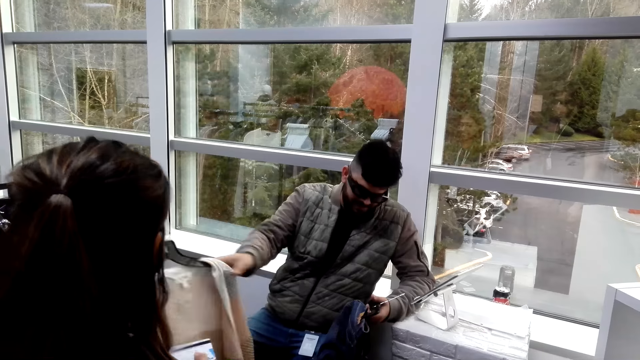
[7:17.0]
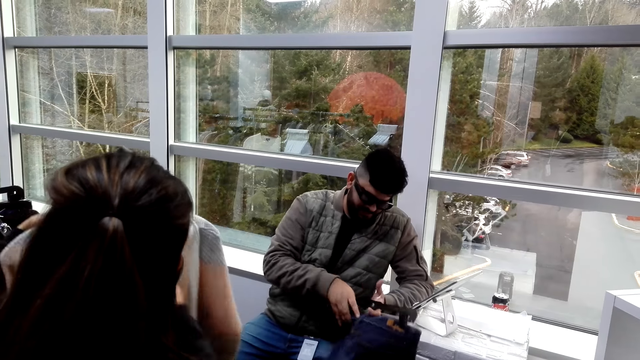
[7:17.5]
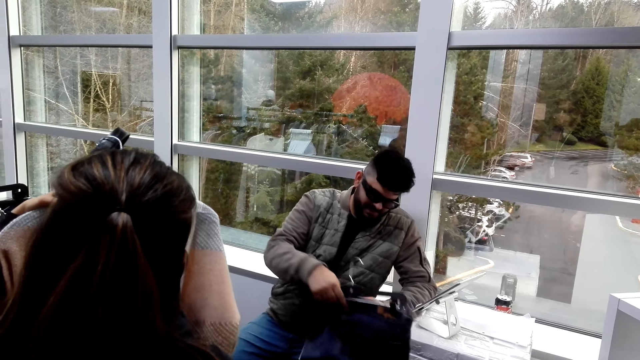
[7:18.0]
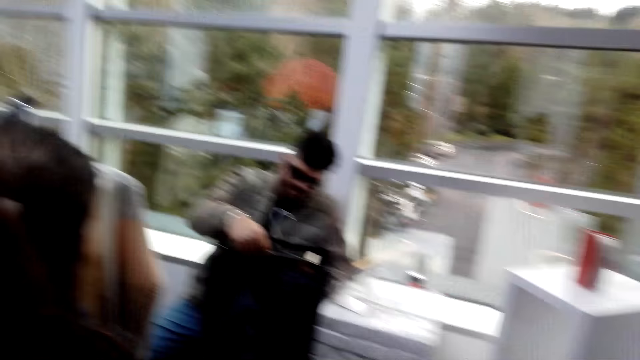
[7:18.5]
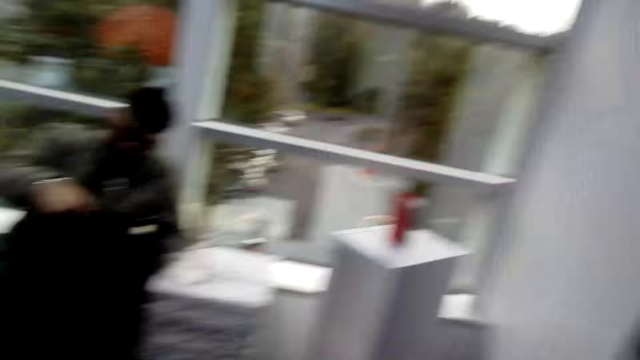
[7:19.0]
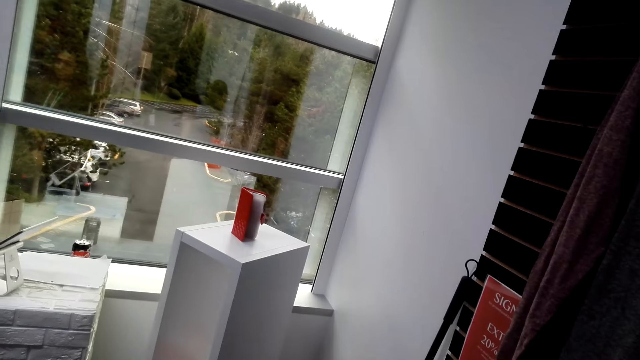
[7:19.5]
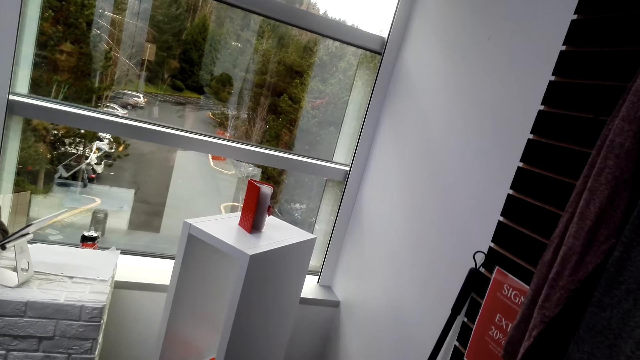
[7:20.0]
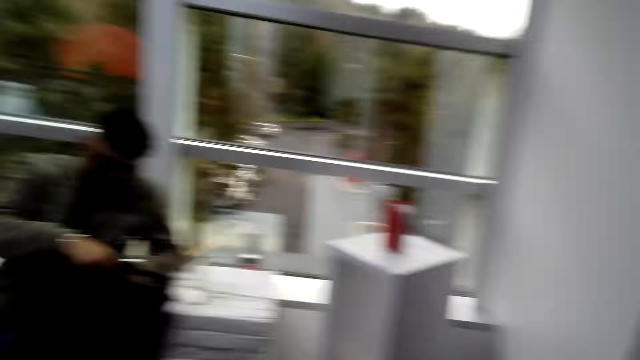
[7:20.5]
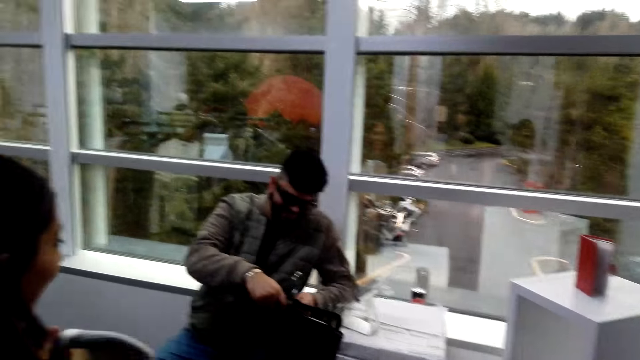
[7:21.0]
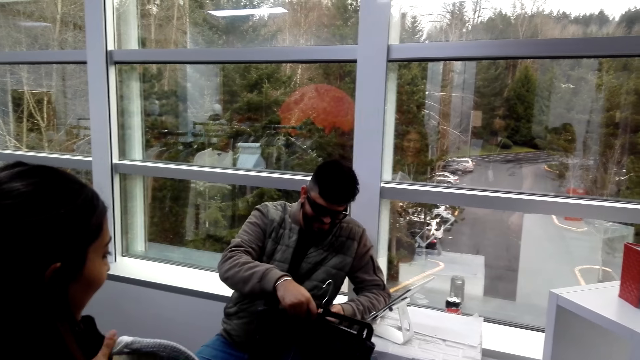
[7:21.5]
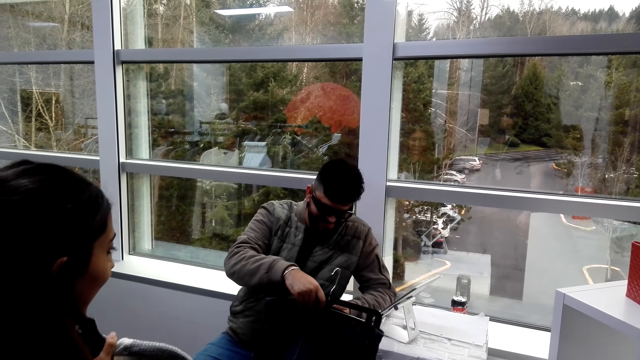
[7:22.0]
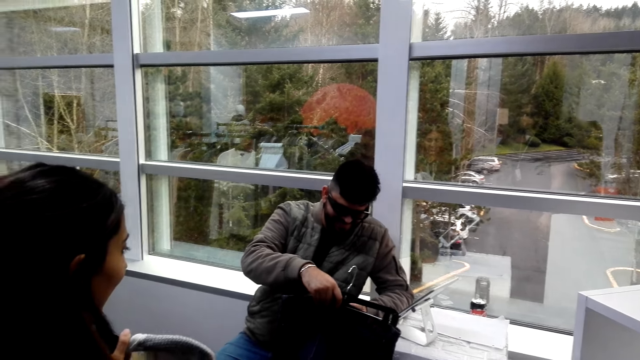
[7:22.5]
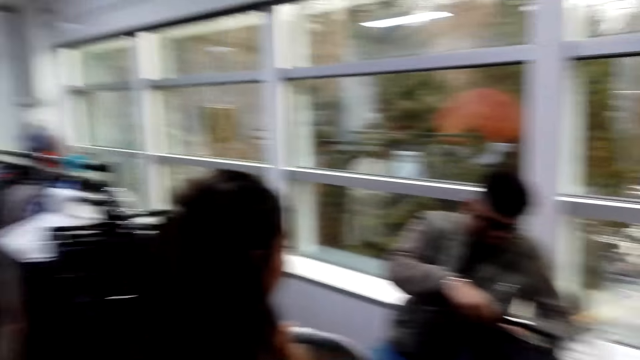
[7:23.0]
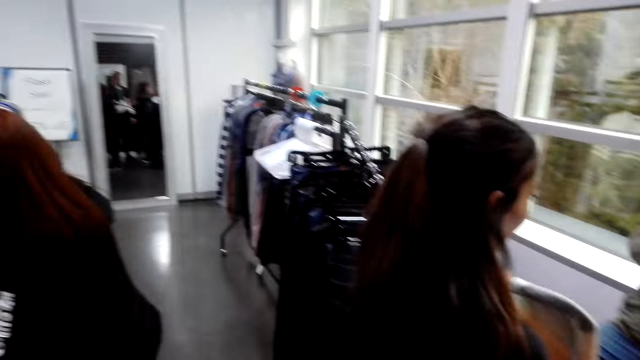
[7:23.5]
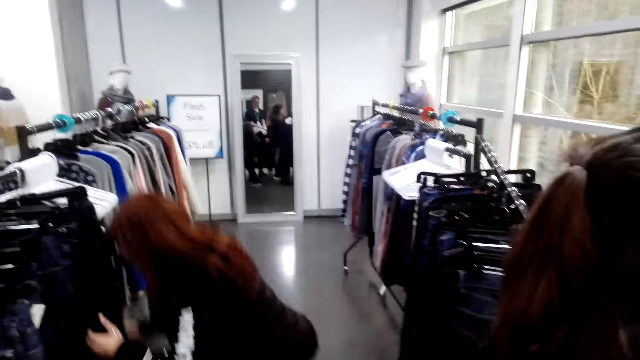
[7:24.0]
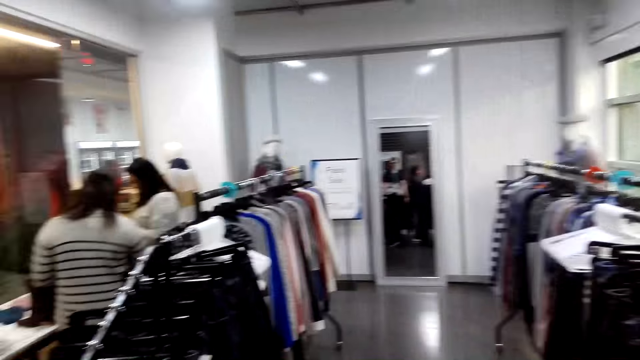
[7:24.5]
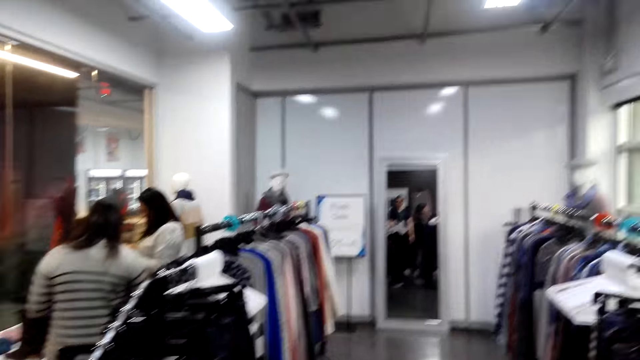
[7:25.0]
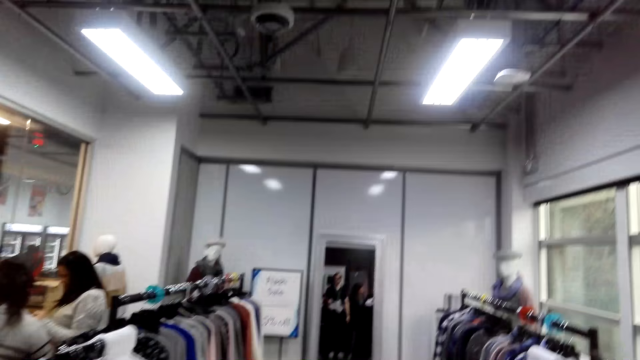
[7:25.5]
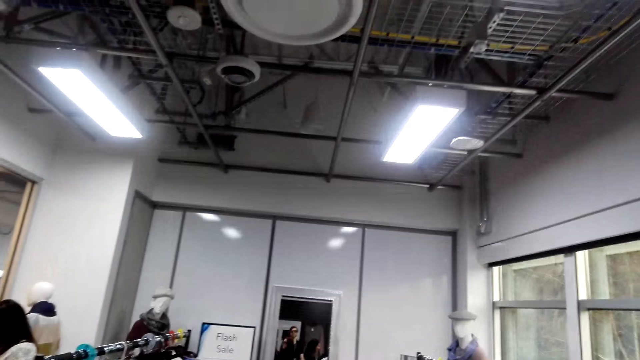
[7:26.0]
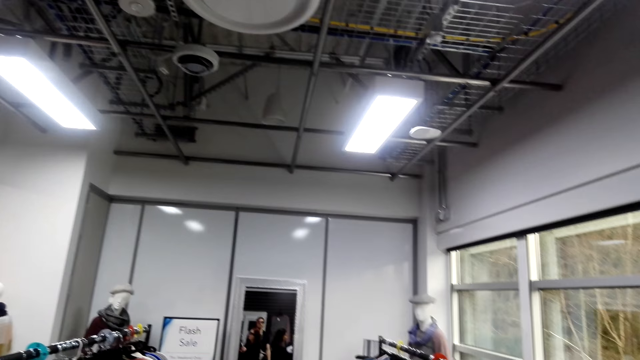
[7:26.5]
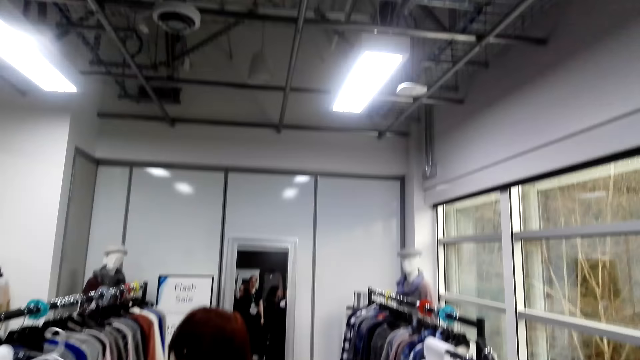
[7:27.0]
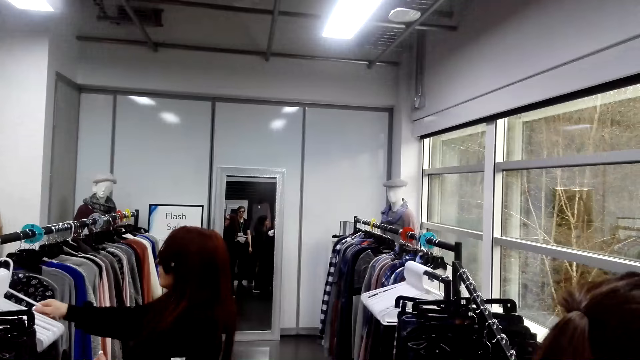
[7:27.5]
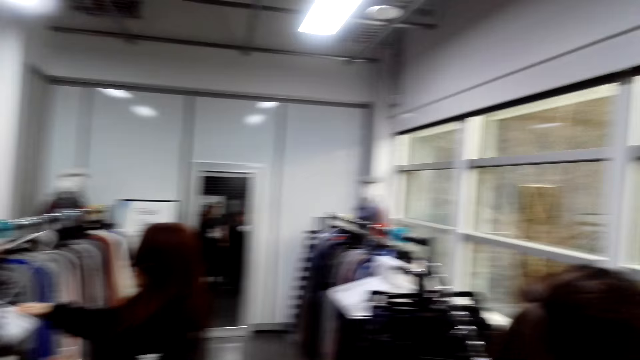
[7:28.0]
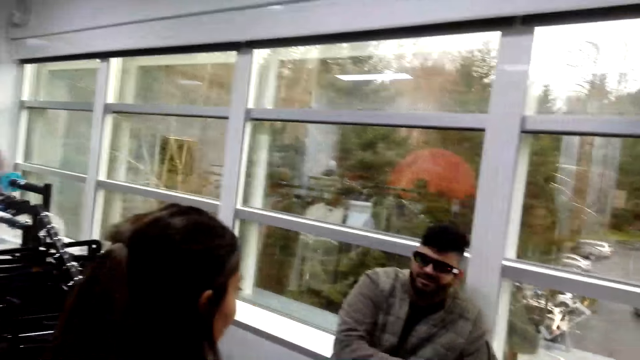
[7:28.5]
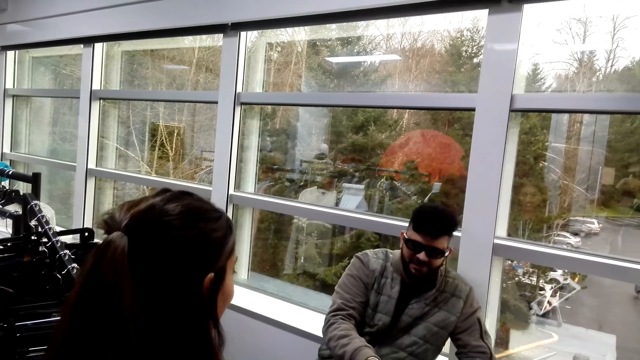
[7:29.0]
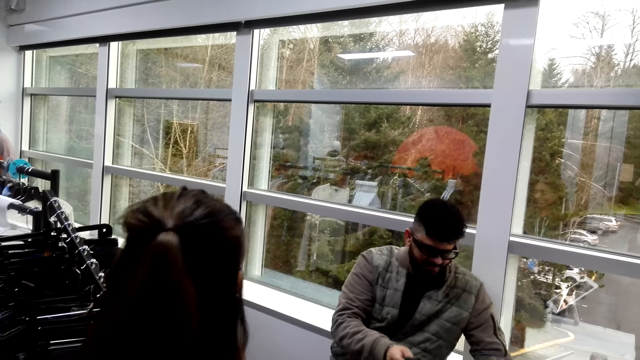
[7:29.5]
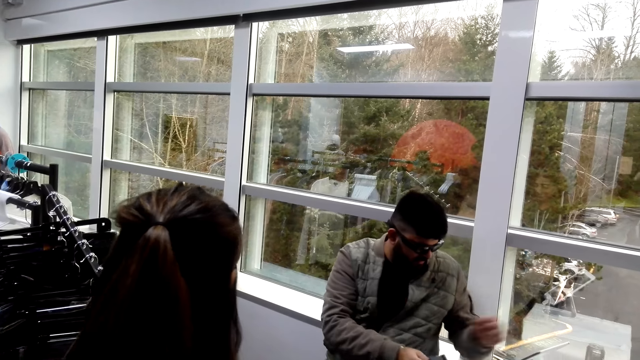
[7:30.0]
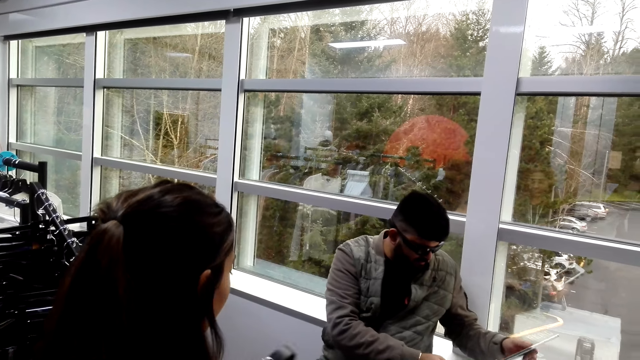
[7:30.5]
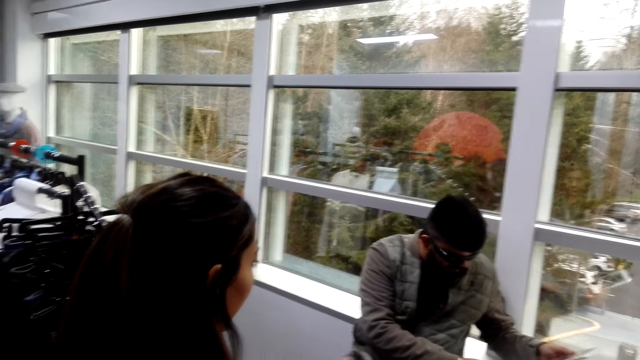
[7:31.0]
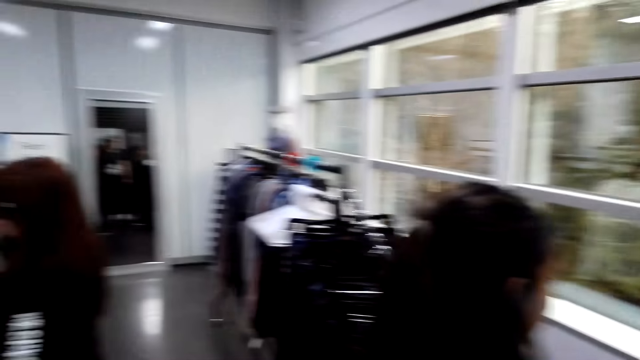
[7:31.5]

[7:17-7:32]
A woman lifts the cloth. A man gives a sweat shirt and lifts the cloth. The camera wearer looks around. The man lifts the cloth. Another woman bends. The camera wearer looks around. The second woman hangs the cloth. The man talks.

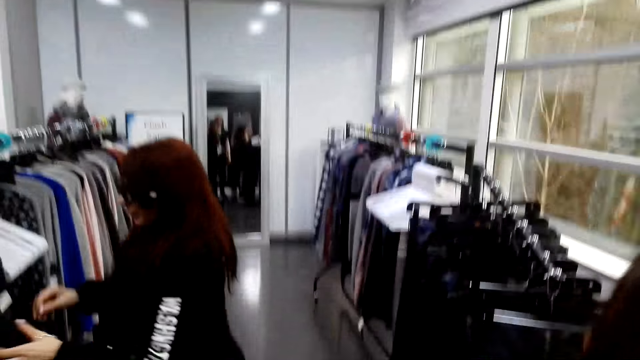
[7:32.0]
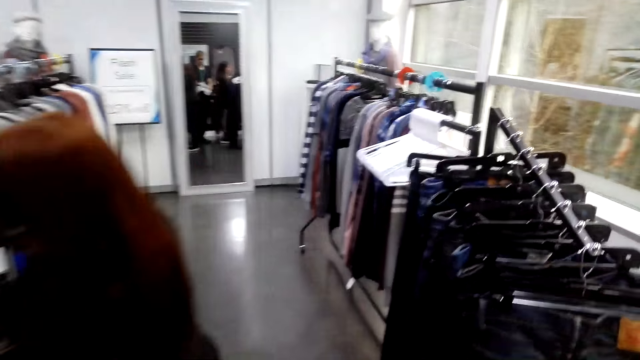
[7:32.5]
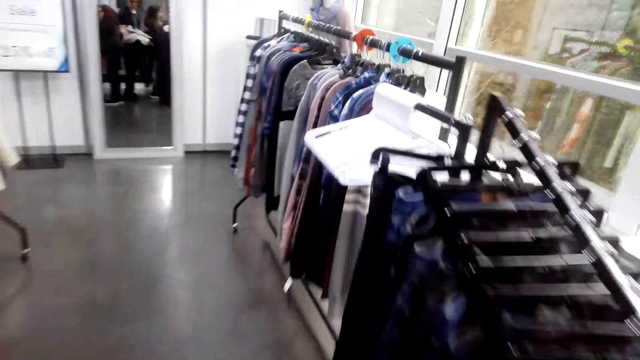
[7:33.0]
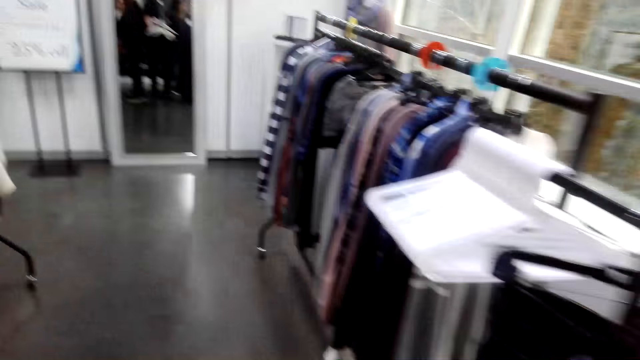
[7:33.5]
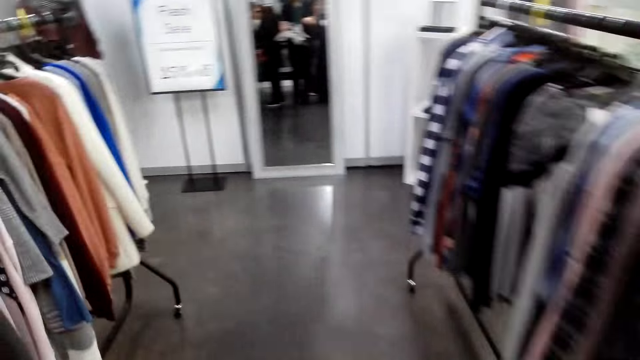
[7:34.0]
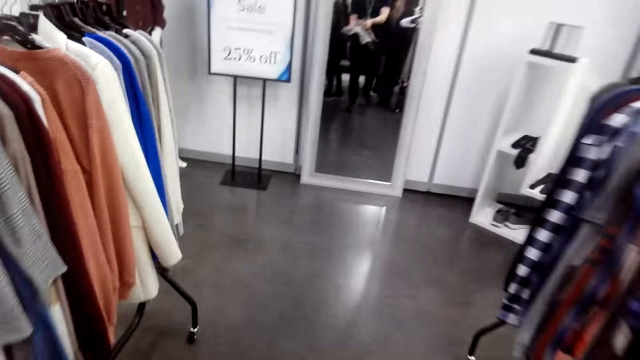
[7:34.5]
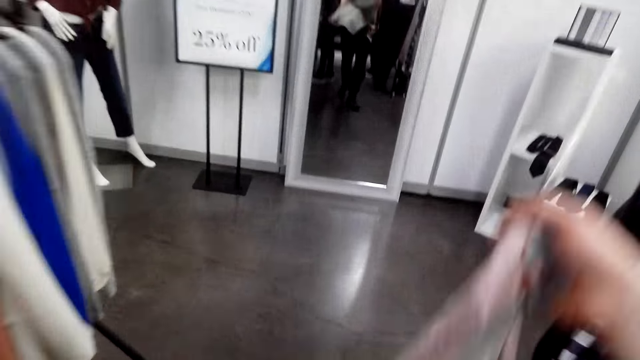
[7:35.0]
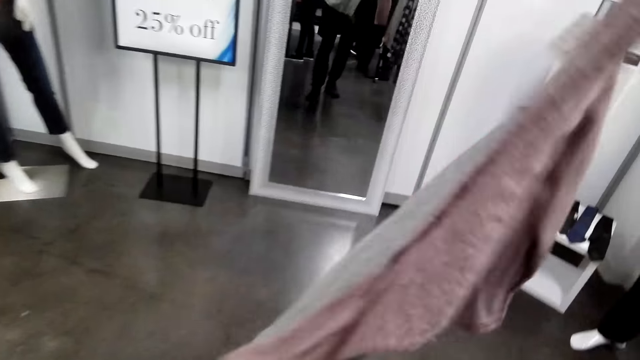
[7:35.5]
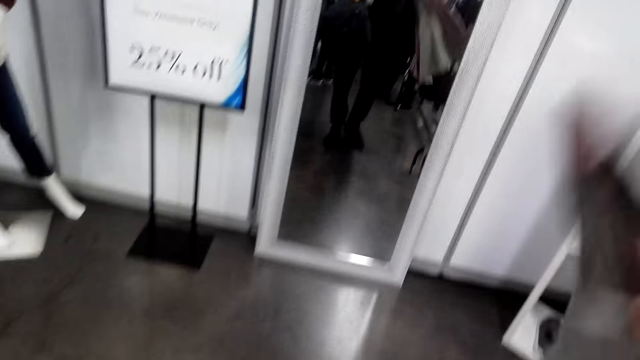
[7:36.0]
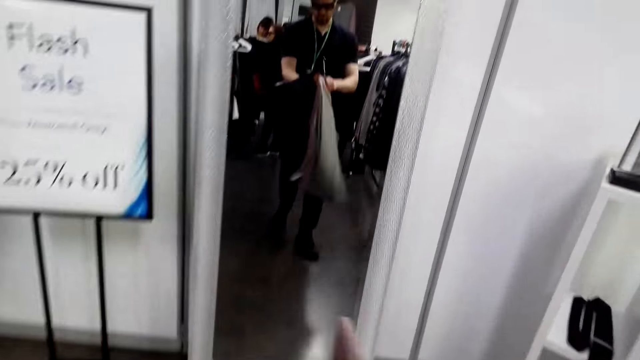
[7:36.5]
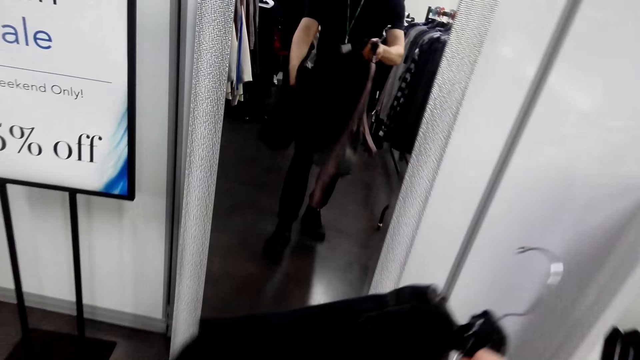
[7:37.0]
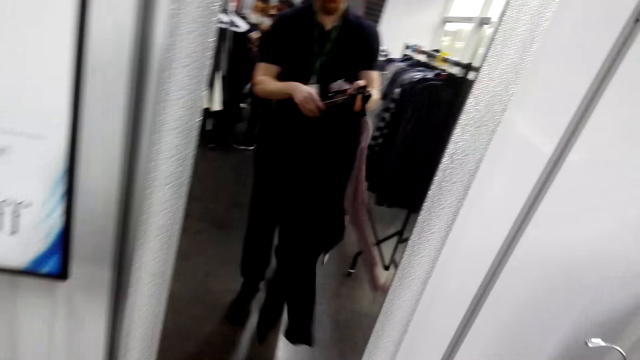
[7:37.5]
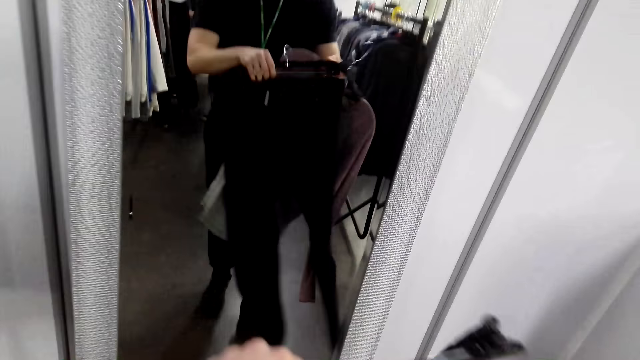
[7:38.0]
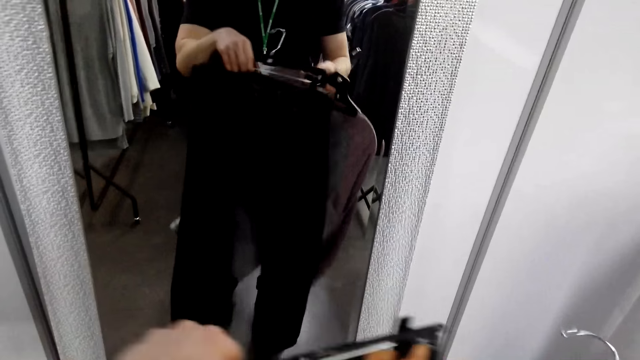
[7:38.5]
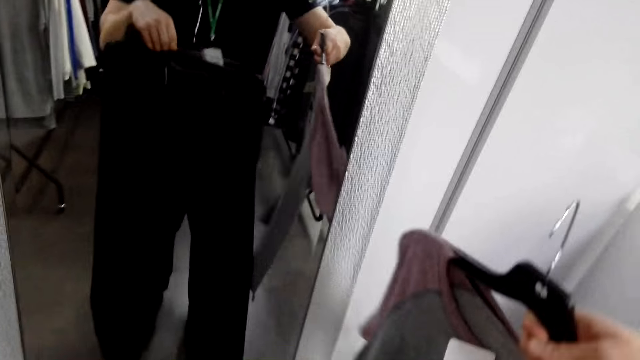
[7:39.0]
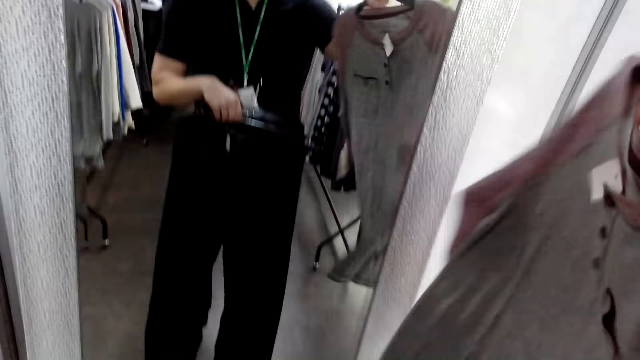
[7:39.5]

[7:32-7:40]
A woman bends. The camera wearer looks around. They lift the cloth. They hold two pairs of clothes.
